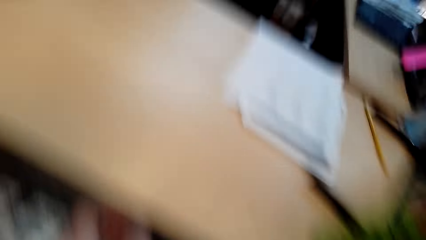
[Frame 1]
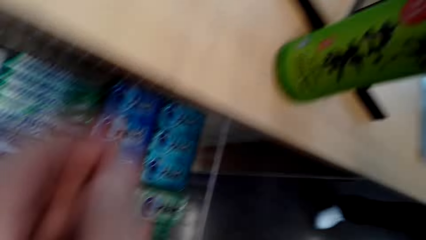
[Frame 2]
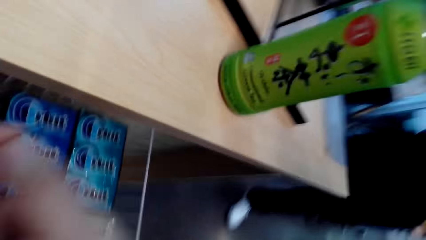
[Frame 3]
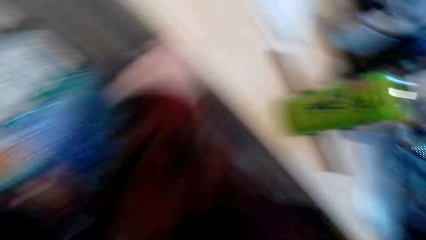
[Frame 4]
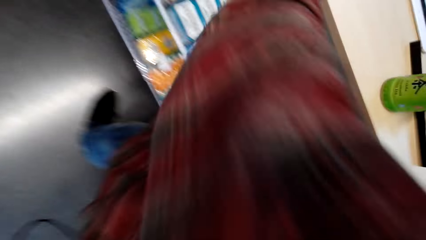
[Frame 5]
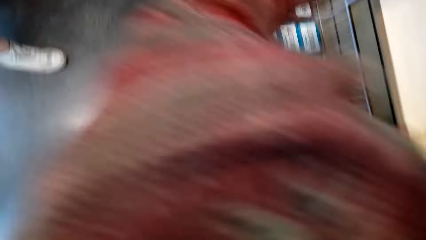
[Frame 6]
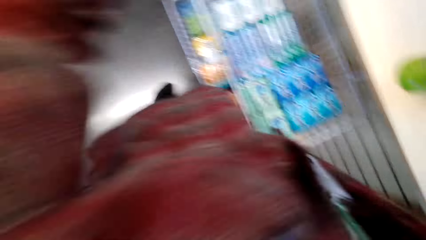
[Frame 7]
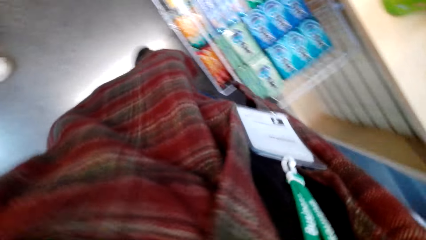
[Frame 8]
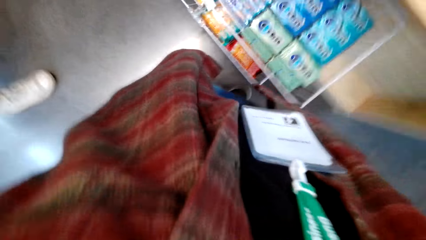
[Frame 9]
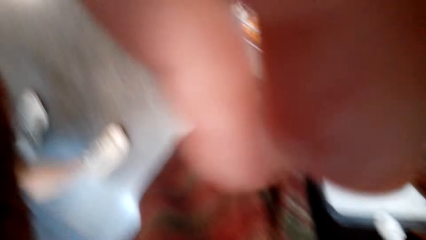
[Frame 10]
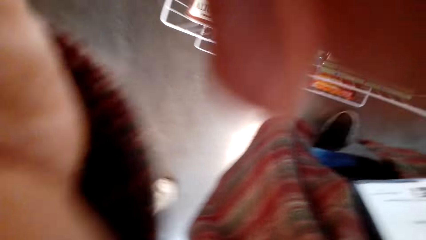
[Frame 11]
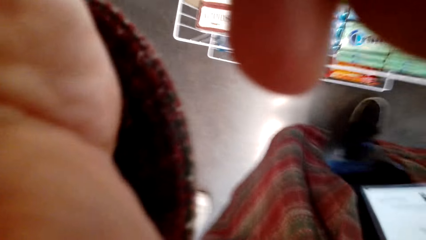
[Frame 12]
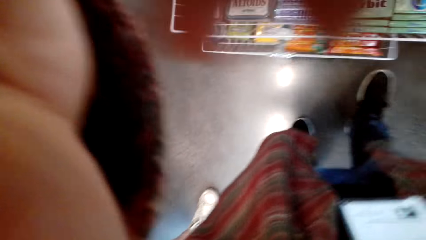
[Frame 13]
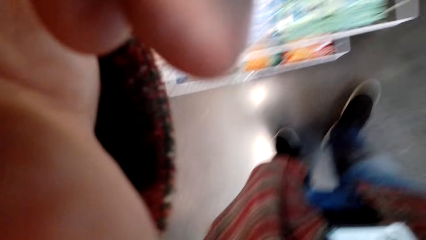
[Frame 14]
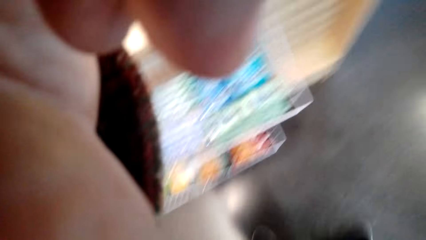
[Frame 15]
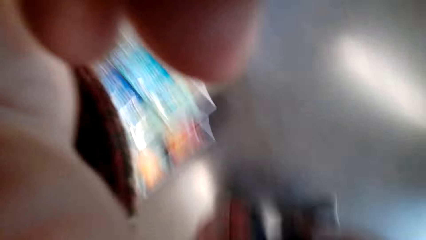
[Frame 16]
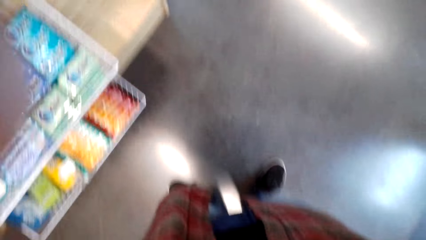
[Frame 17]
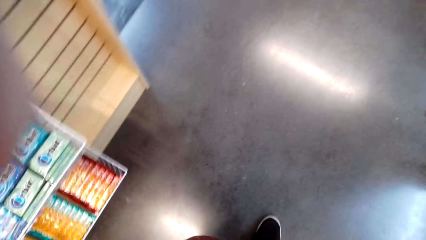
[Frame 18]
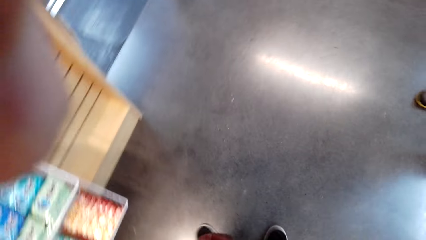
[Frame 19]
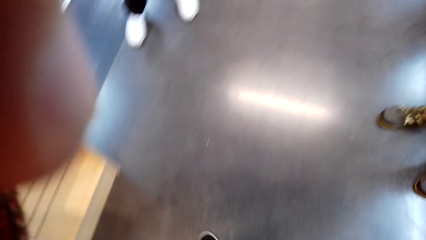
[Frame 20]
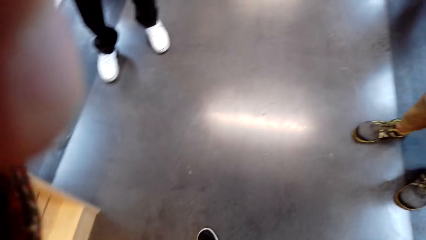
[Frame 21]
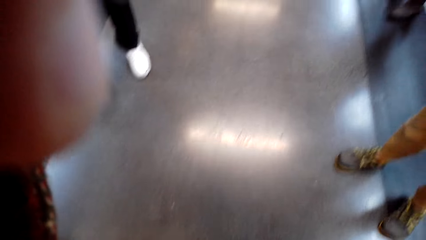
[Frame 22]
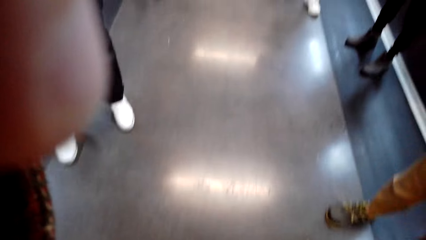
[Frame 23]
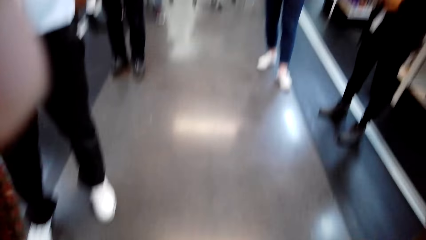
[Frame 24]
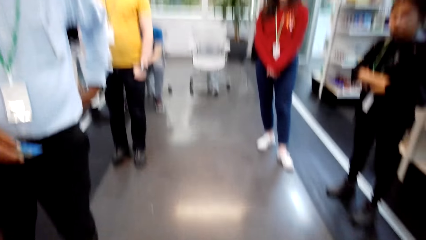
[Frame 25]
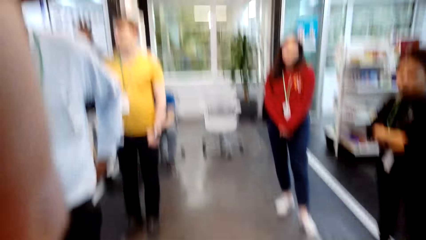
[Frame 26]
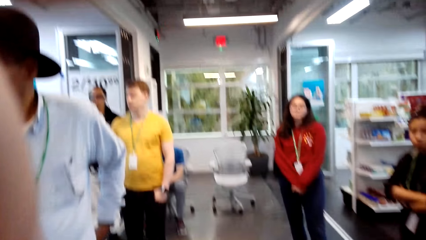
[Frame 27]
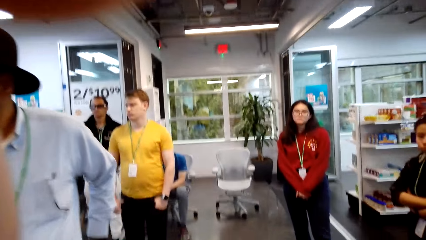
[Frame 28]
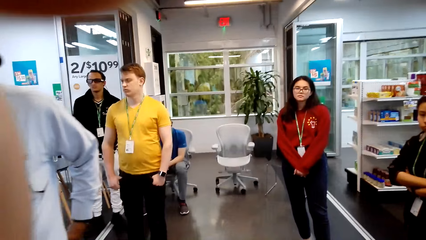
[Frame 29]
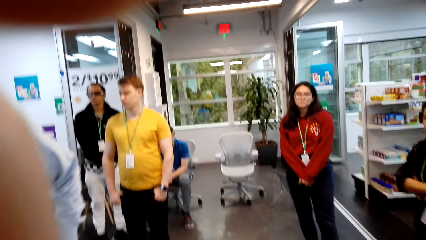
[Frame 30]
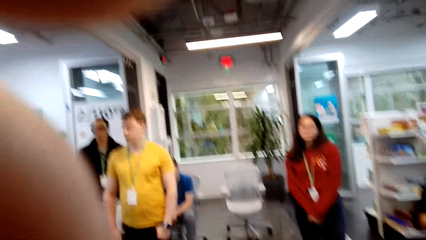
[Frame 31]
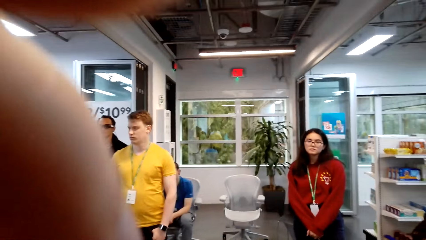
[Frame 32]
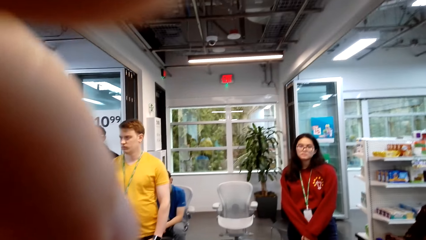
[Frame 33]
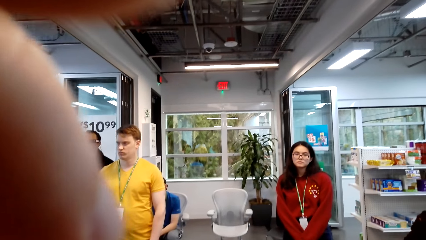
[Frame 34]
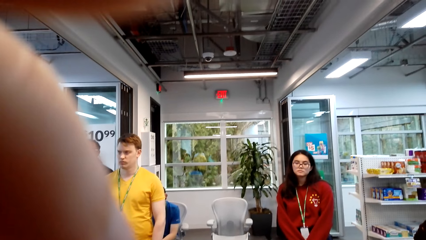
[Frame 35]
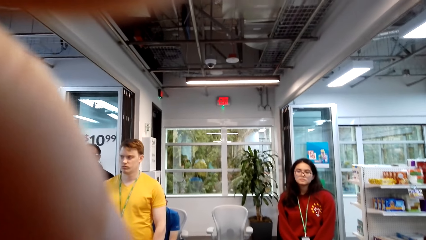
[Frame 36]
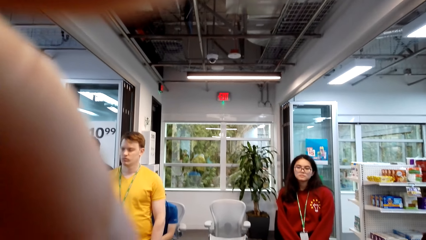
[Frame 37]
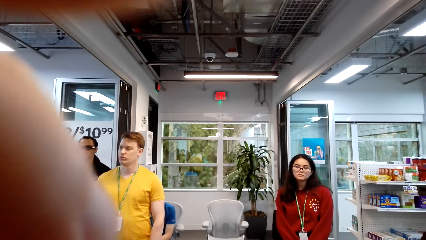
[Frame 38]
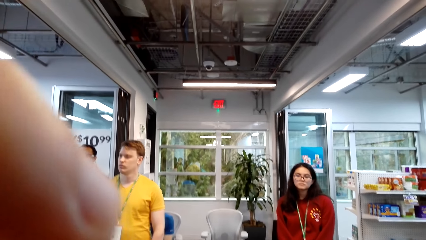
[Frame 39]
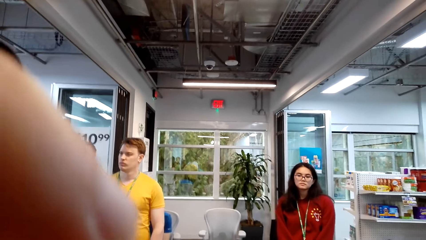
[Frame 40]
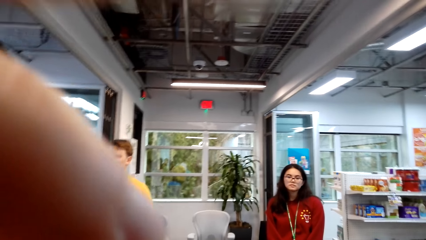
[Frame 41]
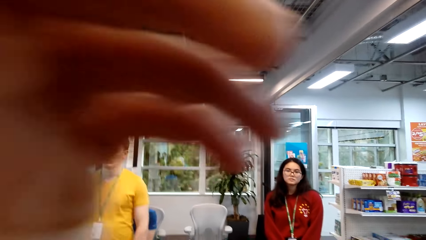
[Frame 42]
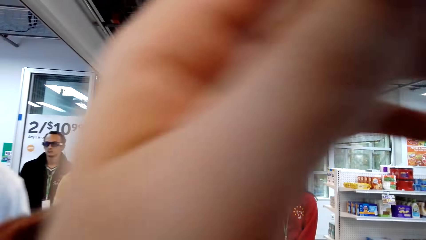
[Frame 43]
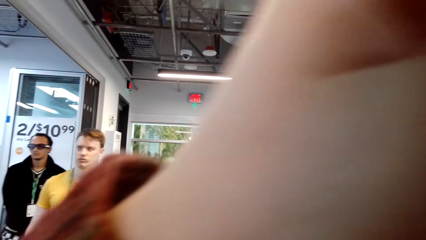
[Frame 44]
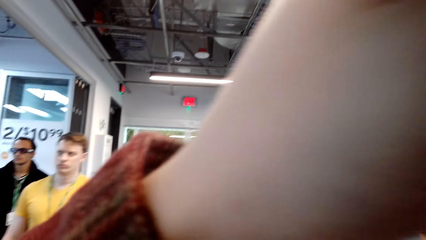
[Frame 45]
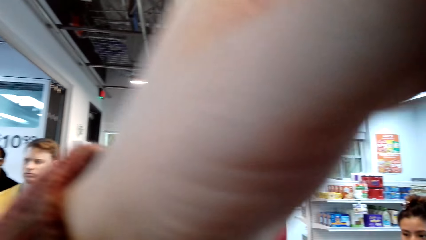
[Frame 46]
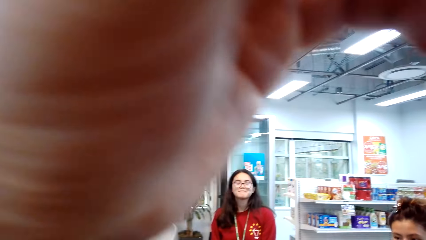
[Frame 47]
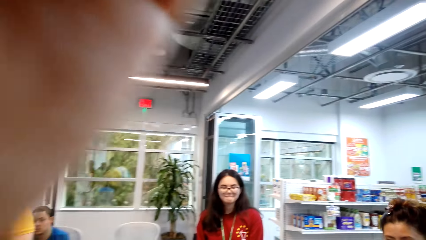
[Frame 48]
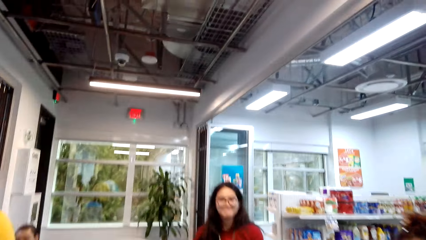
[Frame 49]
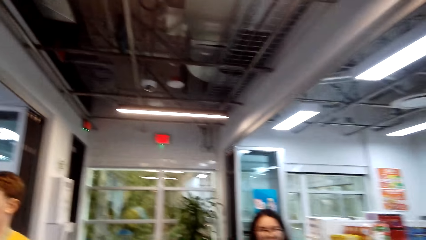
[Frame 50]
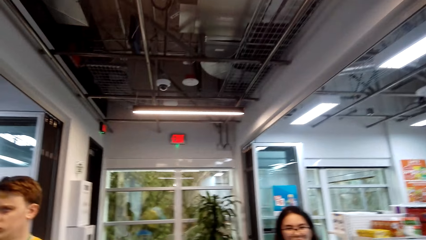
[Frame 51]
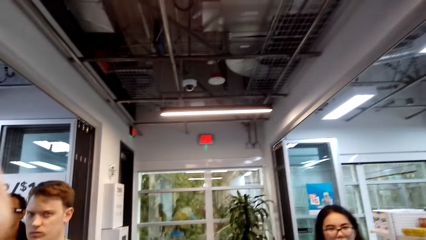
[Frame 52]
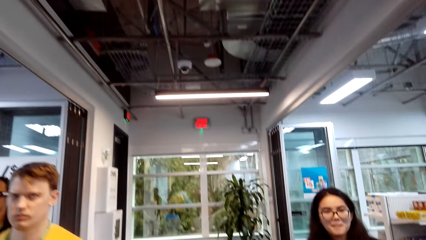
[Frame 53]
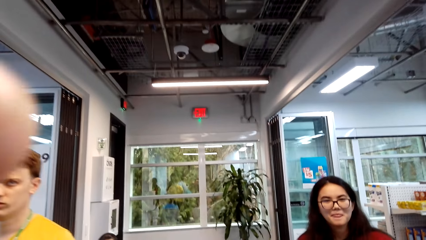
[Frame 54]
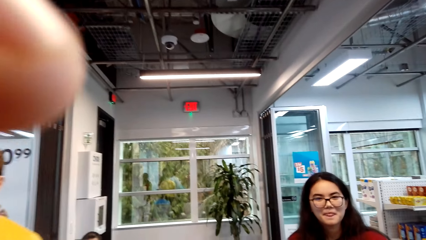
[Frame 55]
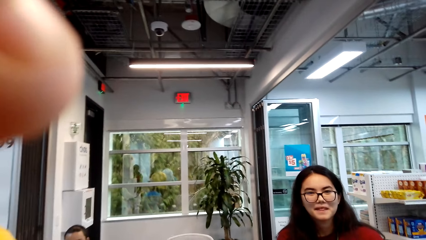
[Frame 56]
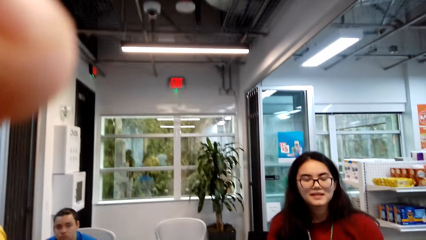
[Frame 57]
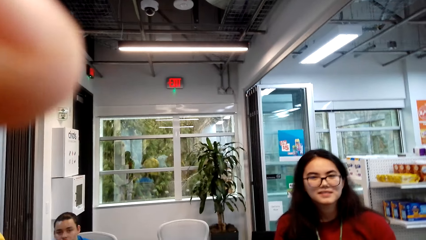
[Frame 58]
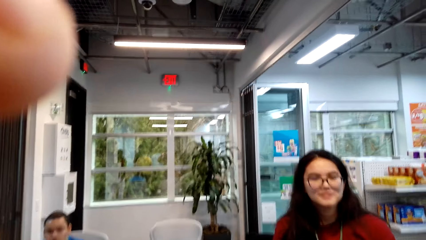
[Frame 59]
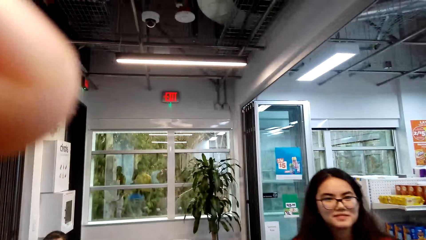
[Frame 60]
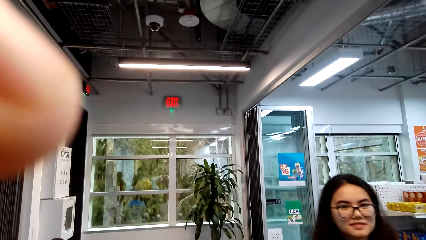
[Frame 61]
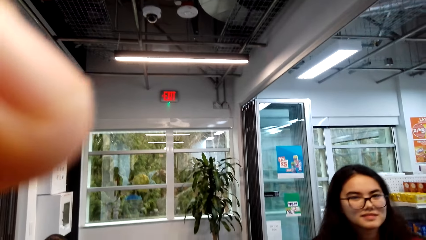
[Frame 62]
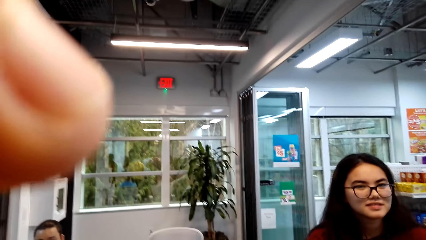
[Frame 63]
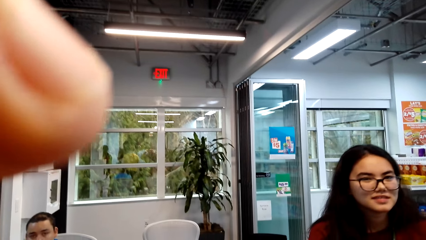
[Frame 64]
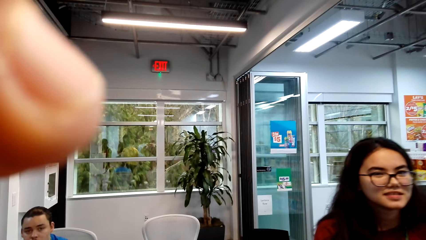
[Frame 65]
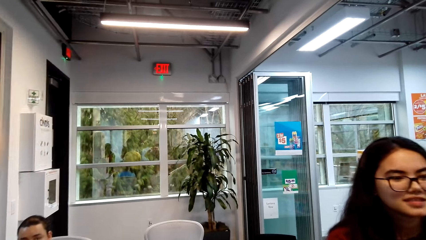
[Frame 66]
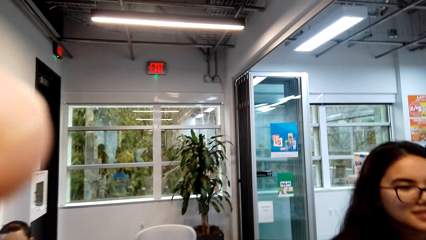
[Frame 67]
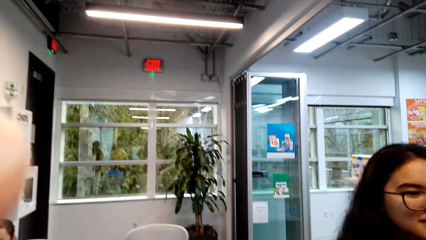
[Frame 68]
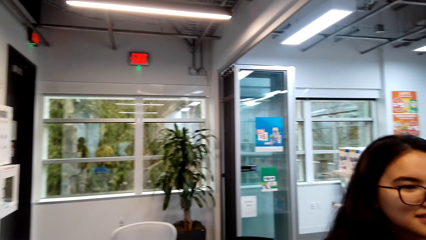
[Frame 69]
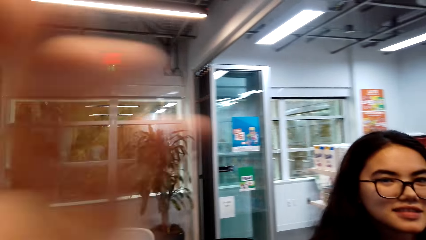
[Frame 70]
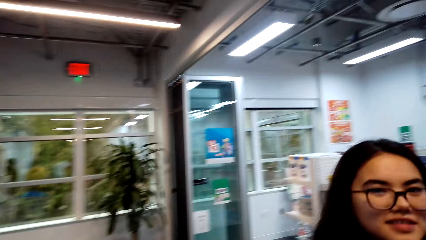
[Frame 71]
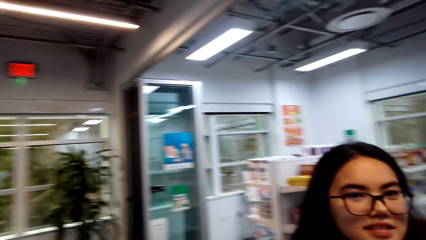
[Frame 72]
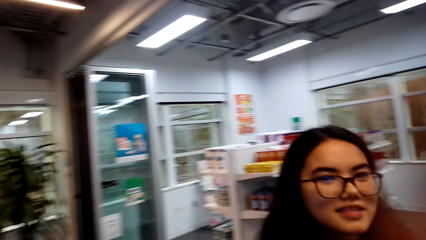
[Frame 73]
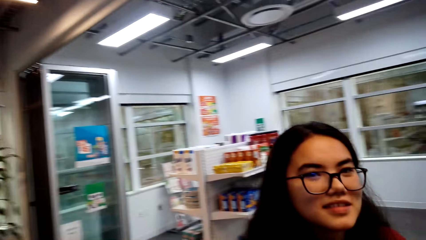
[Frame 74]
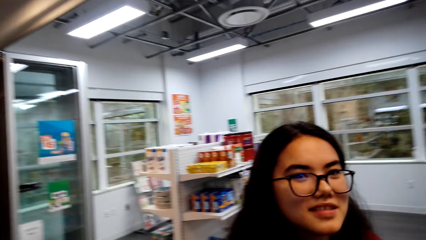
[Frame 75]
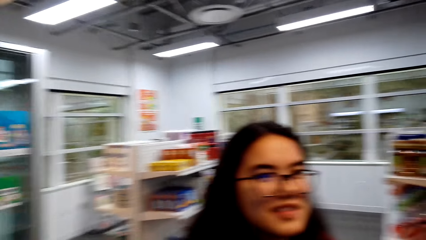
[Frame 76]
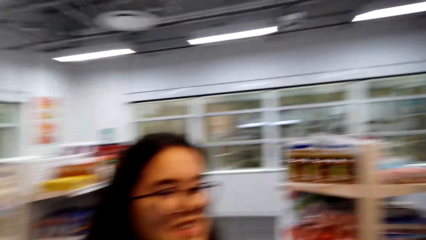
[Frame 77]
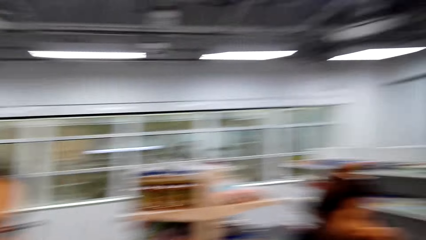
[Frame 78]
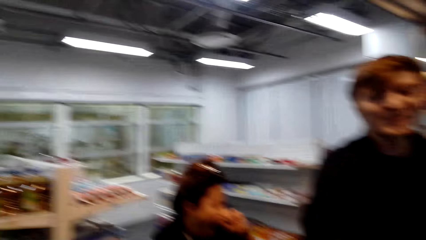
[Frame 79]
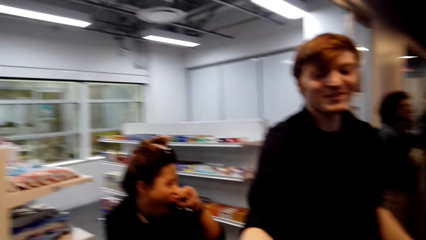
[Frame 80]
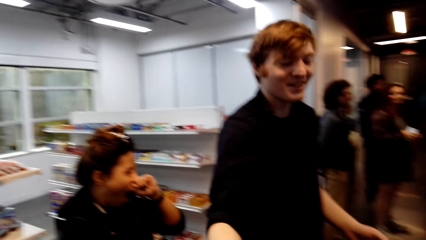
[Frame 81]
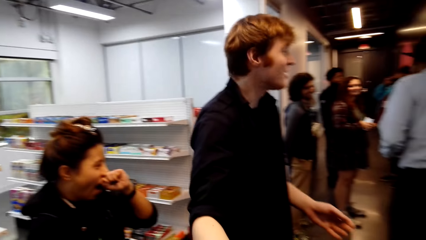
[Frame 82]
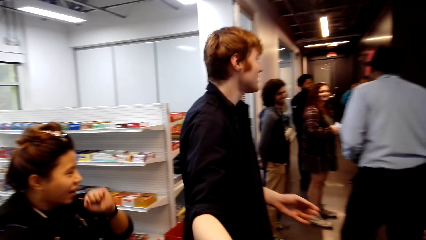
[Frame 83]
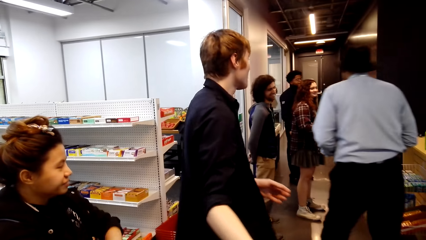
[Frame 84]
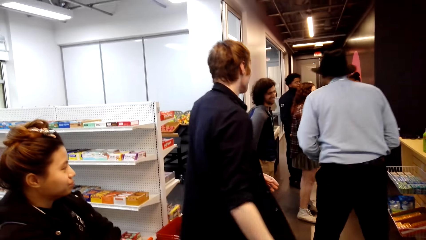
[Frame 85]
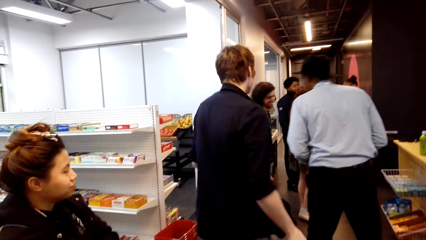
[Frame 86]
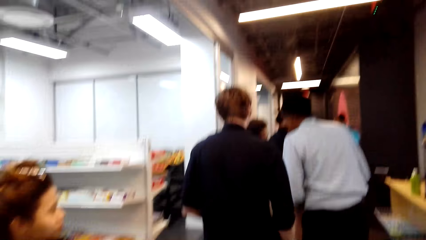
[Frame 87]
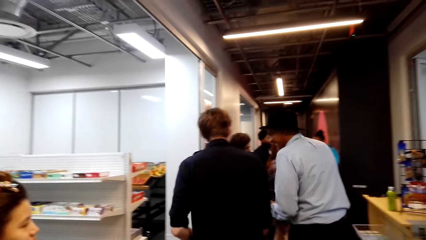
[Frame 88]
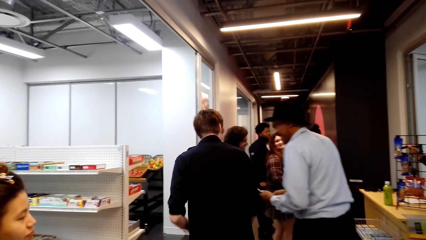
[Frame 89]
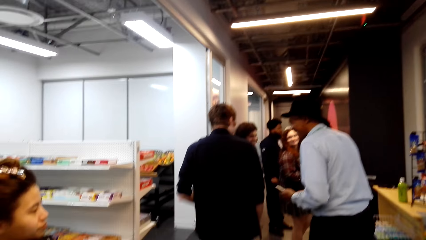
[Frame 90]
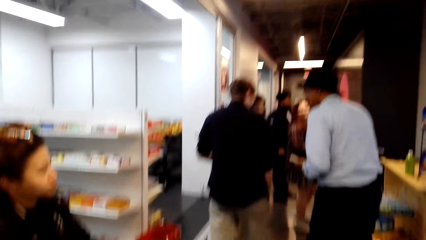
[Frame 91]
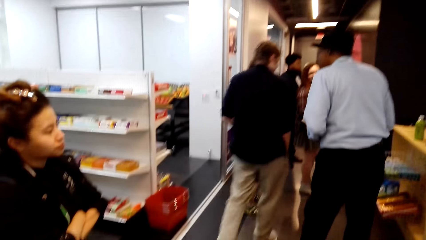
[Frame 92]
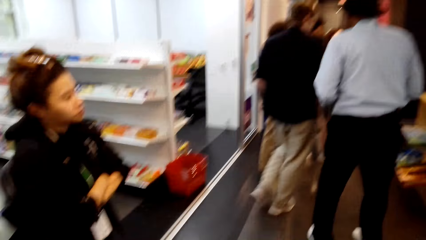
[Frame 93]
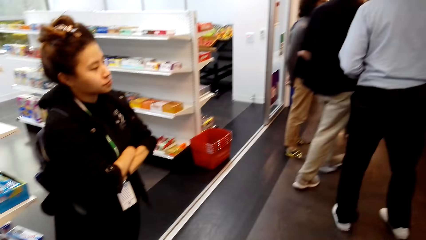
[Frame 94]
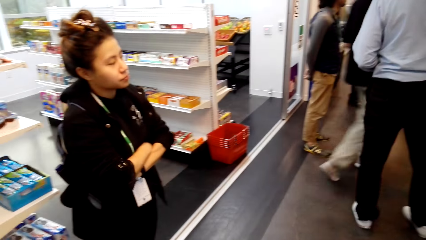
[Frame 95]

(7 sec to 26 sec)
The camera wearer looks around. They fix a camera. They look in front. They talk. They cross a hand. A woman smiles at the camera wearer. The camera wearer looks around.
